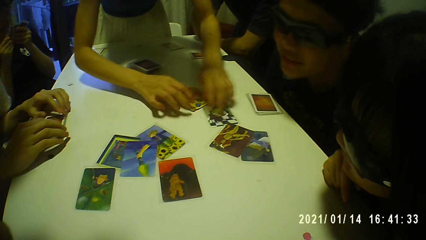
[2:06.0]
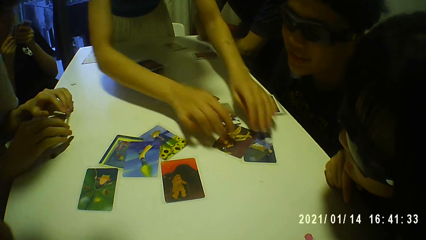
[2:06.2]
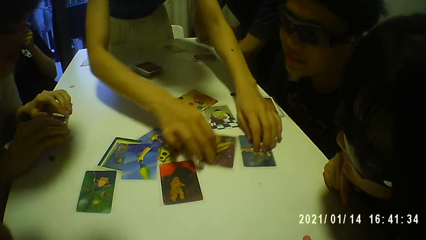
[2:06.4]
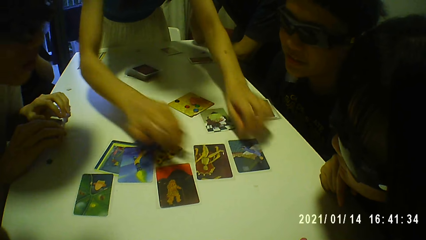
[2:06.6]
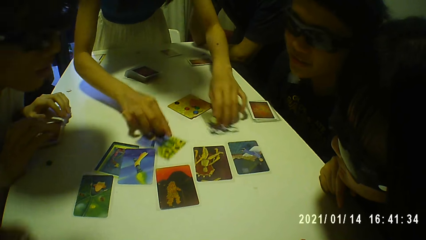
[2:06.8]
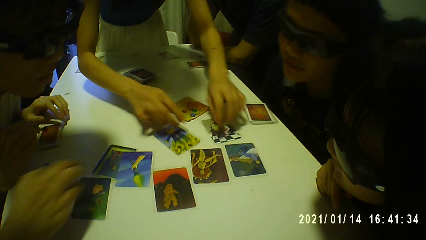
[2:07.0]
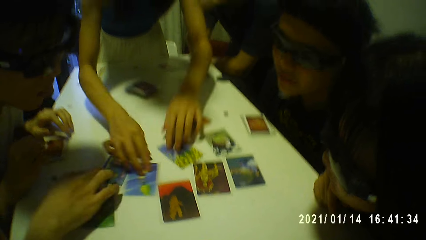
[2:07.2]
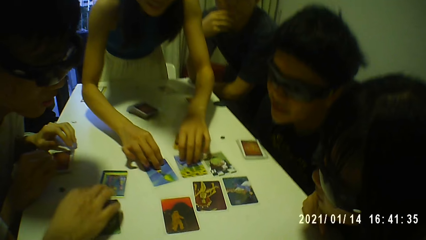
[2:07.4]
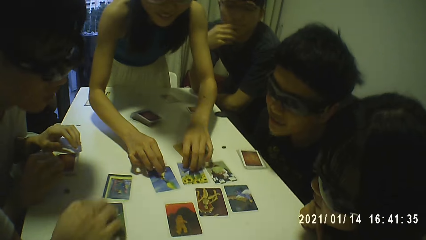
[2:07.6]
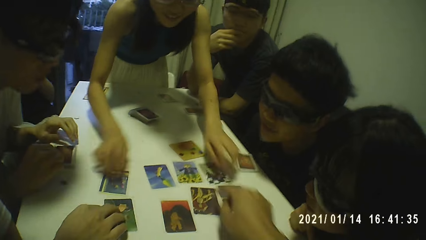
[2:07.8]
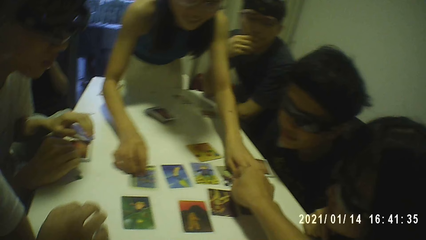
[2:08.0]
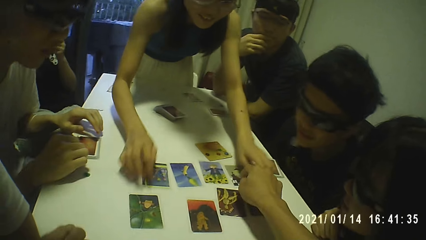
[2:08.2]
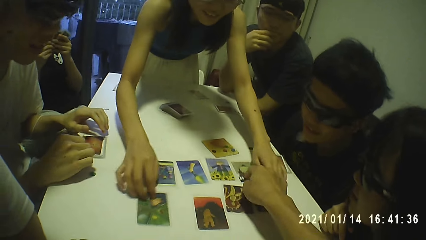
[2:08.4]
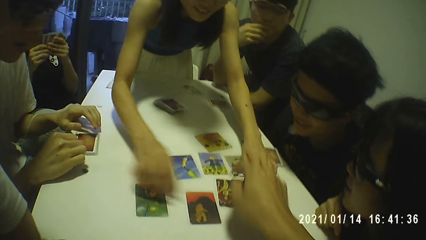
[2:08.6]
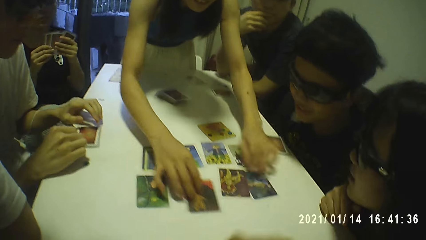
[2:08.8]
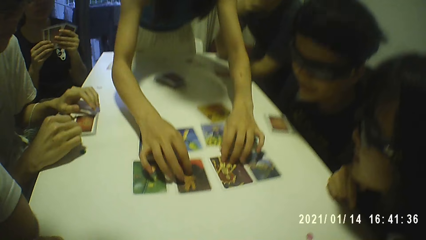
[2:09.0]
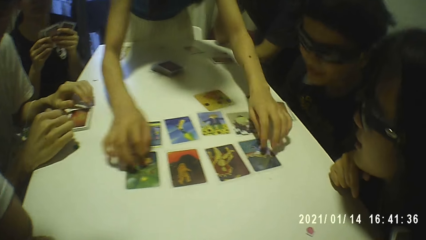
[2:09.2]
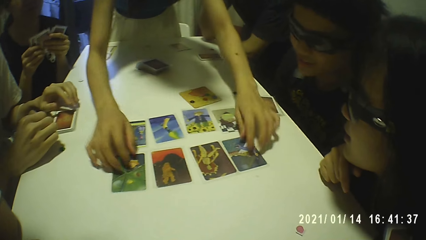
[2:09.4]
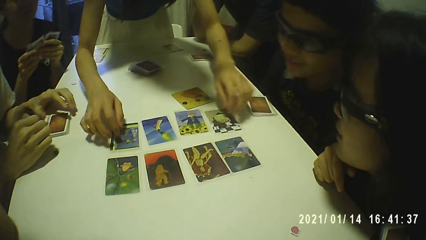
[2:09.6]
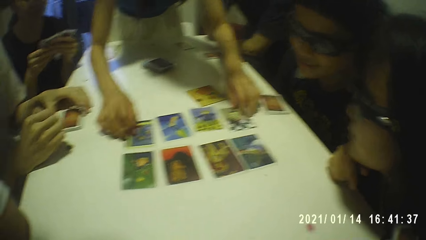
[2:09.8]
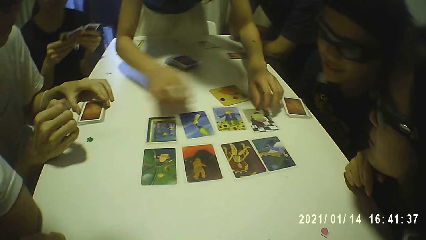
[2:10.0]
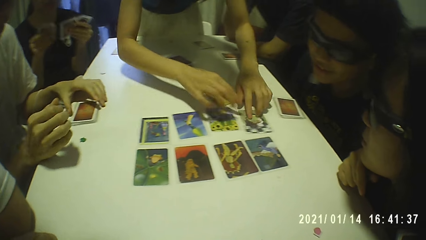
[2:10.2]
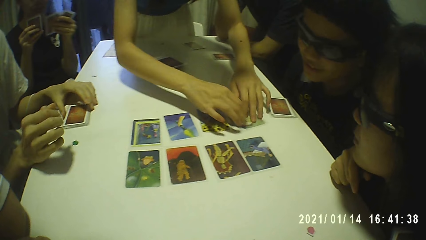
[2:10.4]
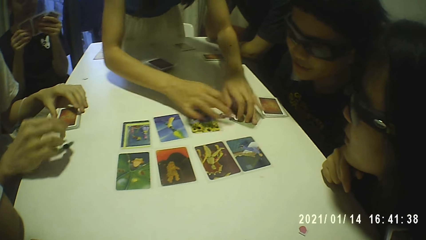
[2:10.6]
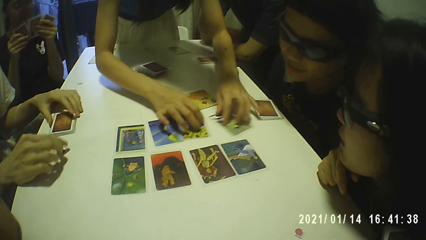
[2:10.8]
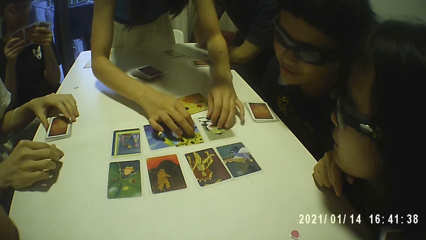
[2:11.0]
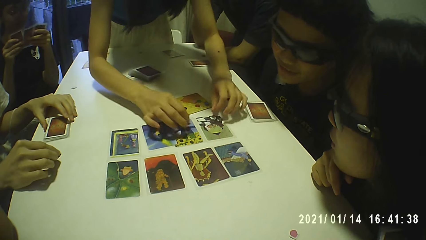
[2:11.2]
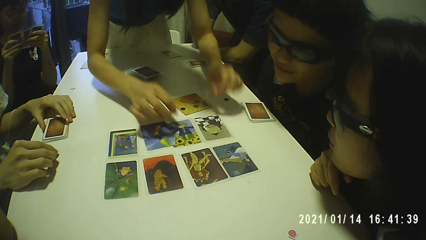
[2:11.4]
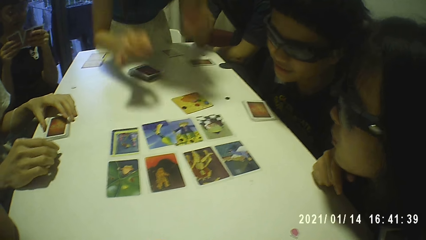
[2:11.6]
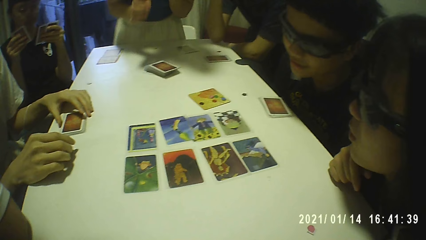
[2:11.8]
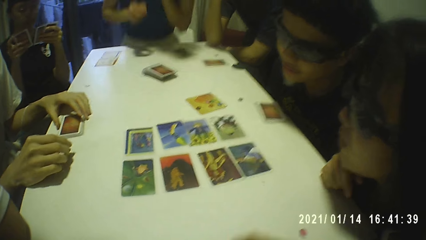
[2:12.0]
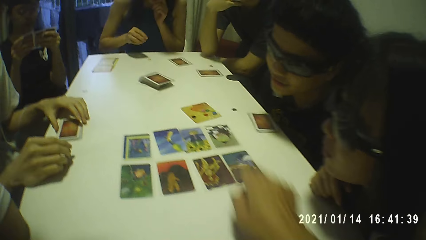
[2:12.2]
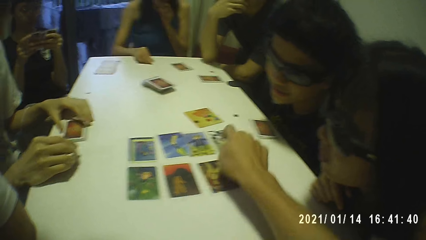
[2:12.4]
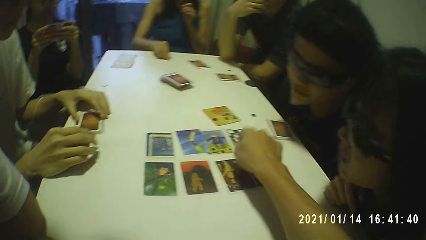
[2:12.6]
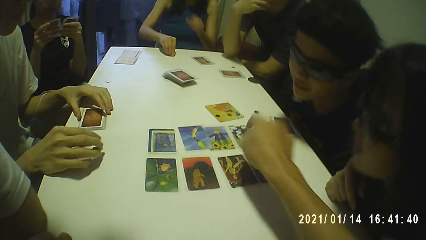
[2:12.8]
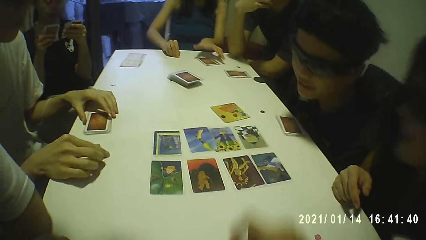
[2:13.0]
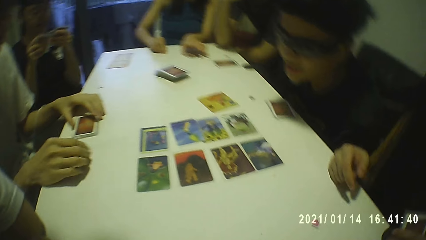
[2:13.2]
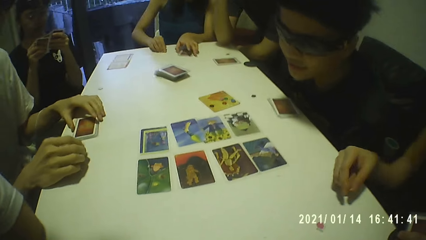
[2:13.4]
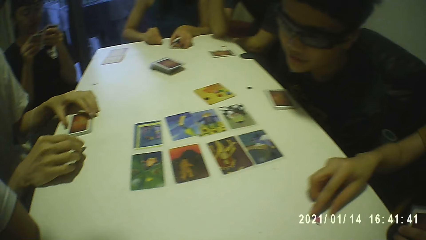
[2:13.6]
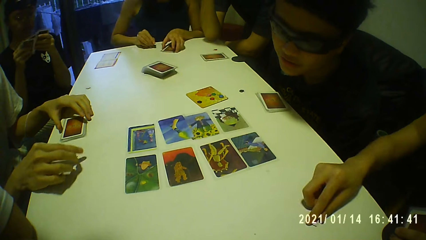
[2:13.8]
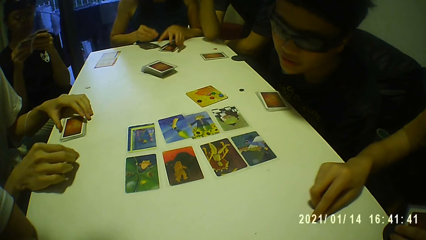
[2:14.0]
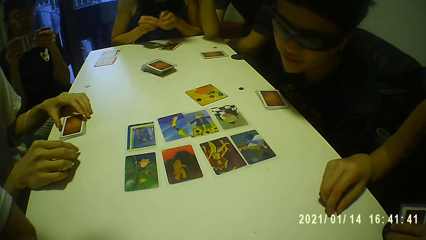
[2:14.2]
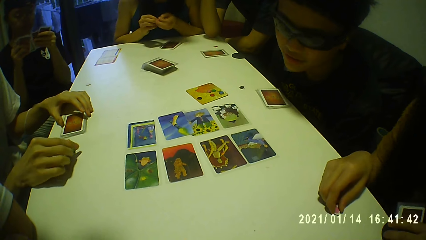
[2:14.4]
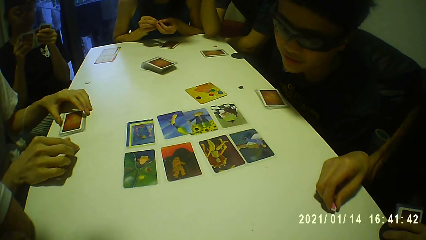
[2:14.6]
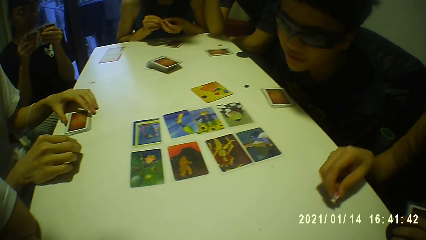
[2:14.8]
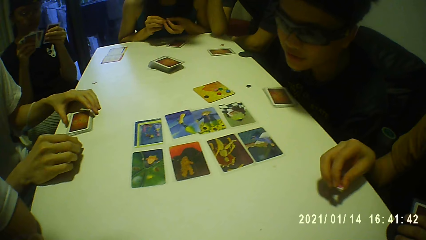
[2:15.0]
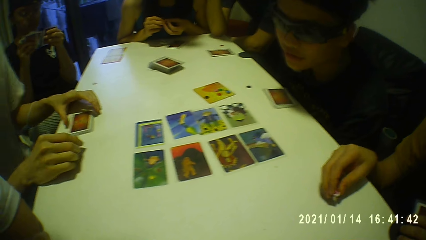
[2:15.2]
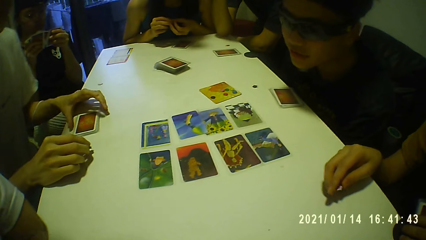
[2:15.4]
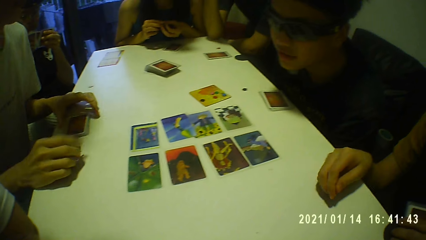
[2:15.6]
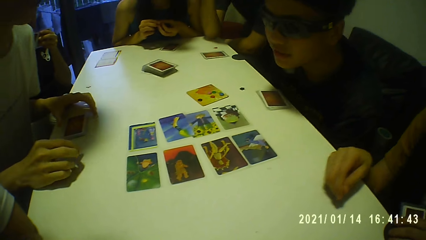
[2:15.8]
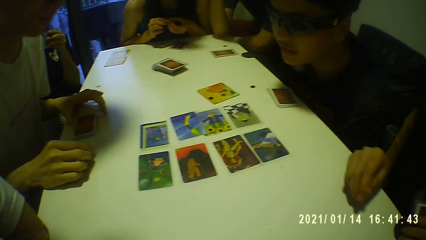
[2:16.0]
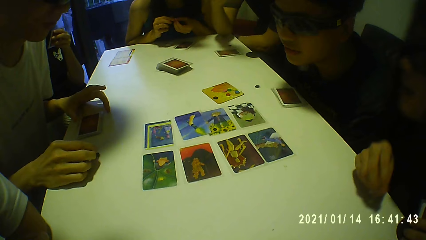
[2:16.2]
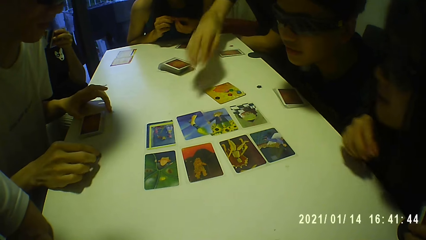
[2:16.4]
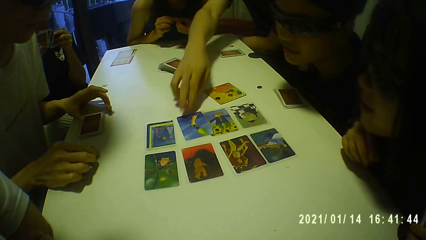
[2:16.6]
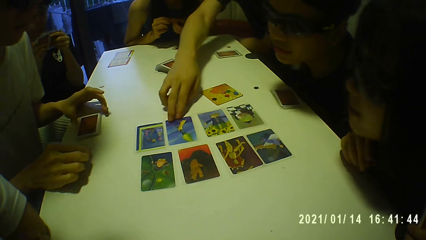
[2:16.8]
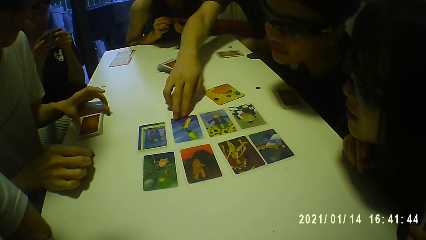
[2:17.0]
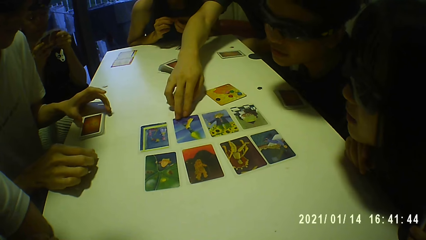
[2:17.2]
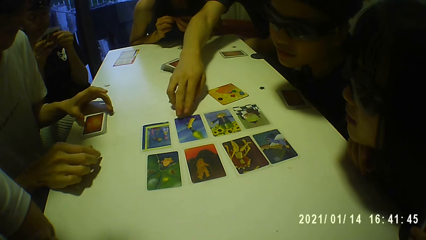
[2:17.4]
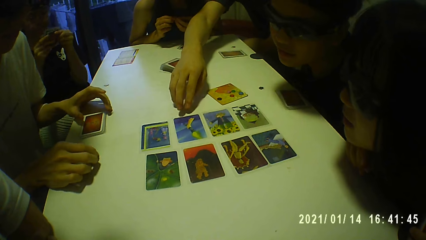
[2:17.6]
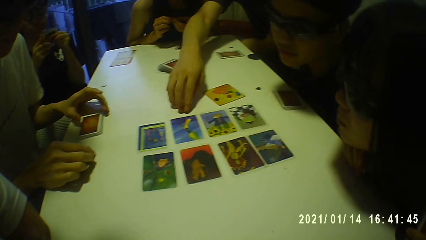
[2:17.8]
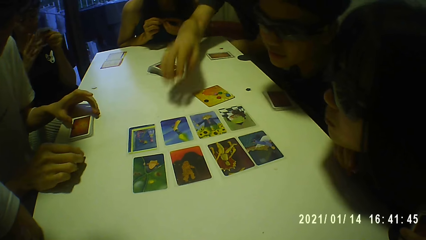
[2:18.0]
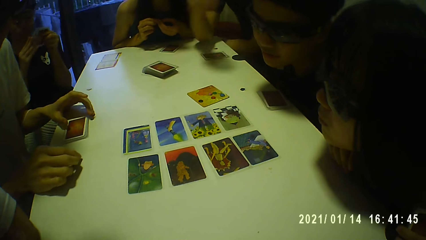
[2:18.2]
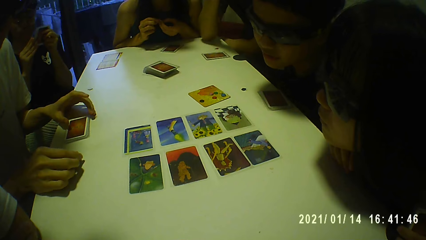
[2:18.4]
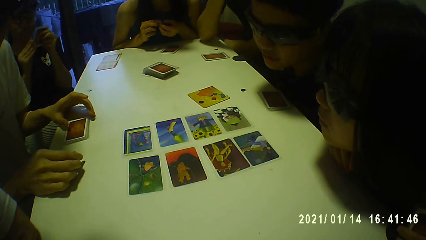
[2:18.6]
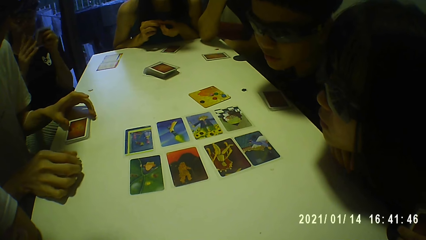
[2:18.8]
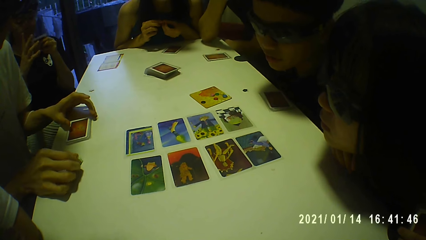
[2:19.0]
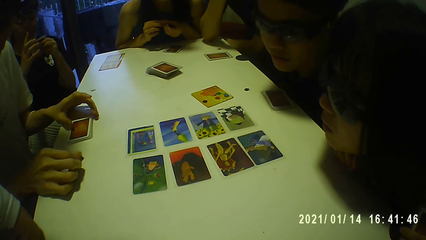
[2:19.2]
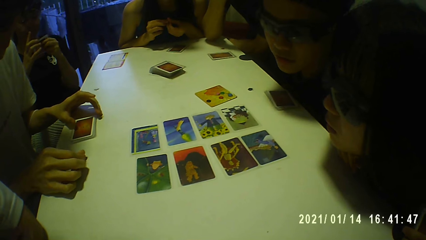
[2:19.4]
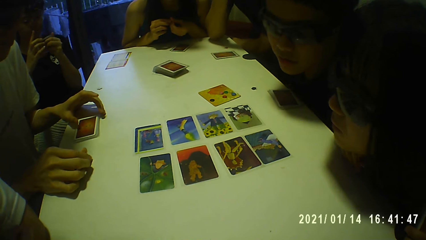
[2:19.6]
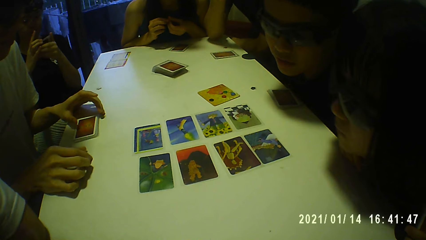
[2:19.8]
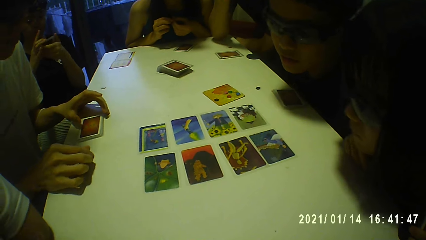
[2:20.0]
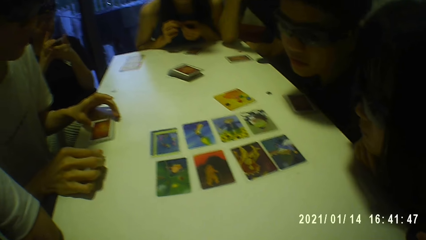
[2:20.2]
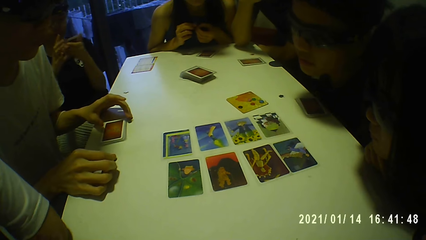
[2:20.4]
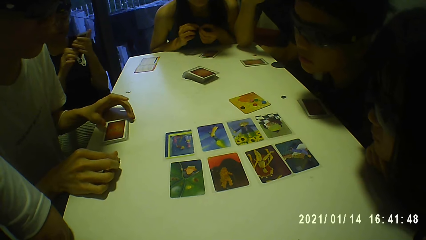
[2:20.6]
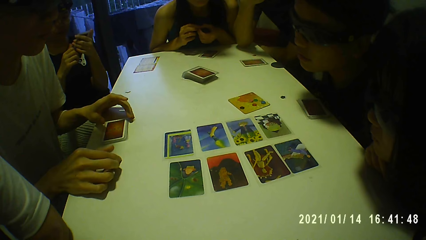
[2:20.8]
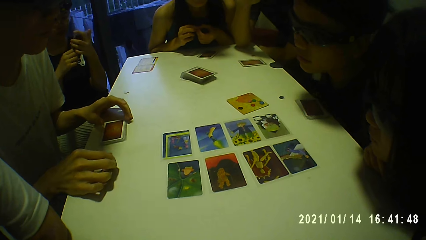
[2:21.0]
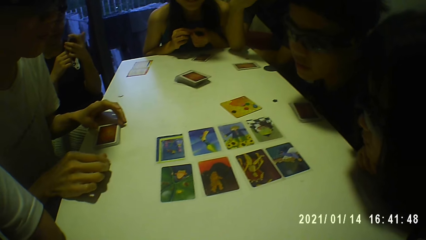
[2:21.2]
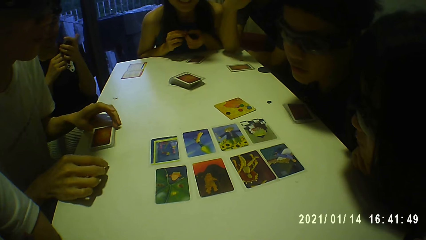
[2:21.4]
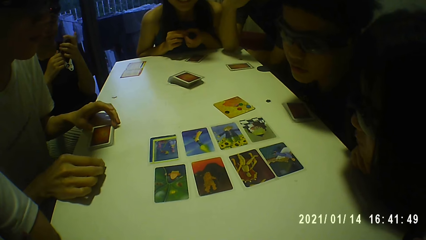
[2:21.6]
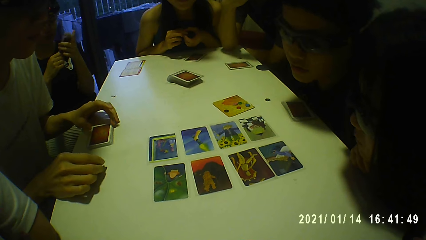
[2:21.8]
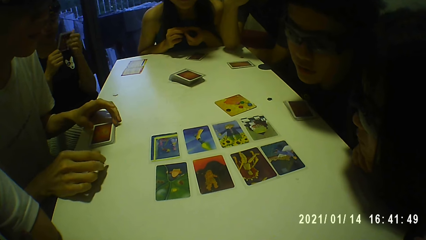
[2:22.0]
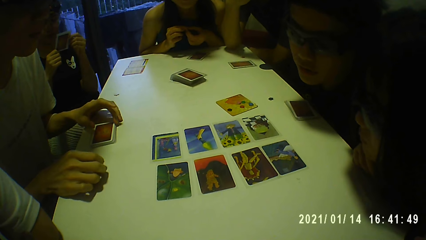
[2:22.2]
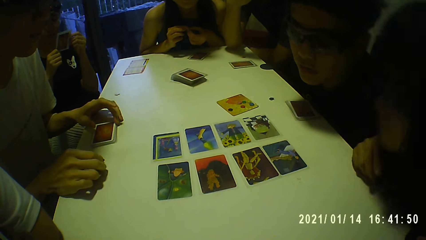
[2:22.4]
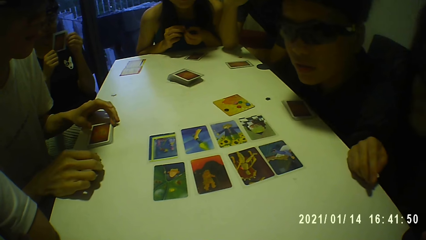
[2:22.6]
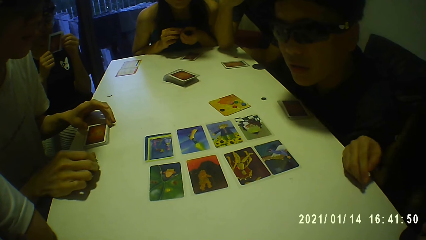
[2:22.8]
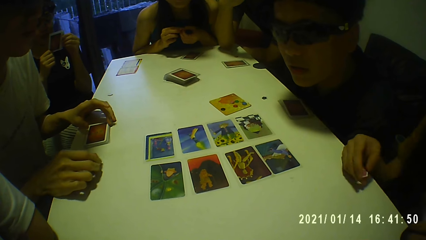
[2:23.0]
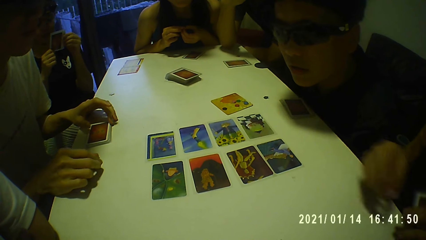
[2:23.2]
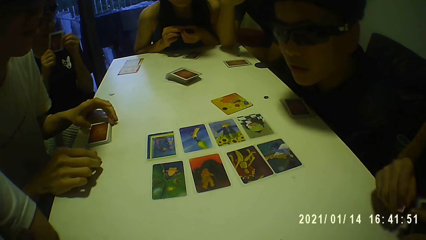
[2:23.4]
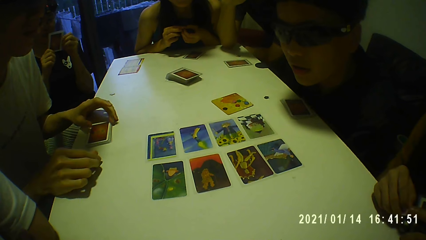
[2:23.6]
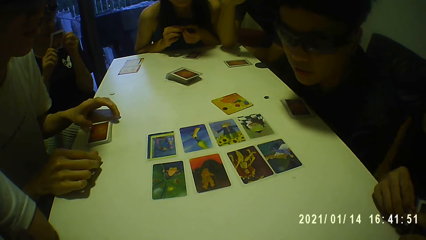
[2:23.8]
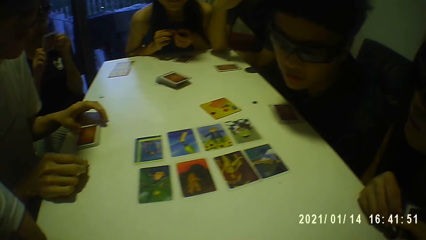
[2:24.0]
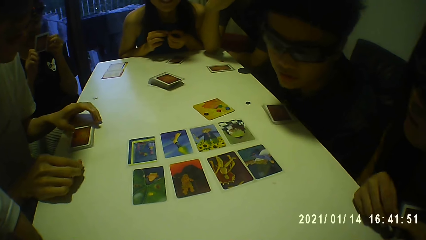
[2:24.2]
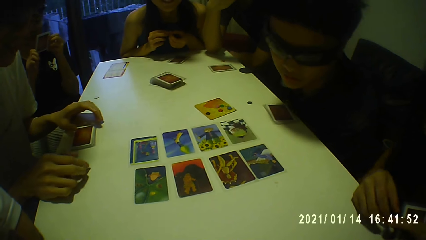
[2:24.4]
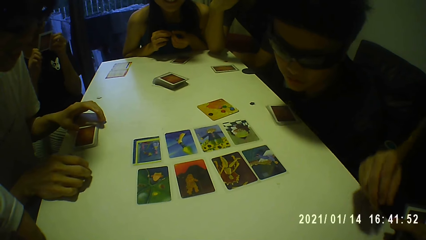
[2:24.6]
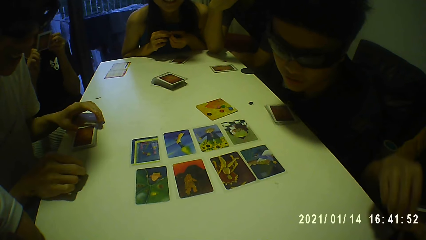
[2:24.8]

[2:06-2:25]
The camera wearer touches another card on the table with his right hand. He points at the cards on the table. He touches the card on the table with his right hand.
